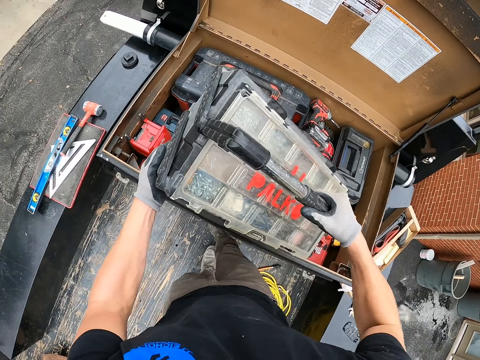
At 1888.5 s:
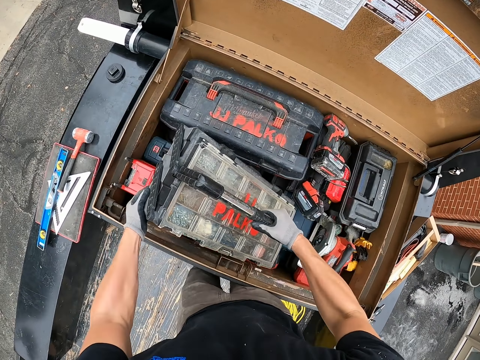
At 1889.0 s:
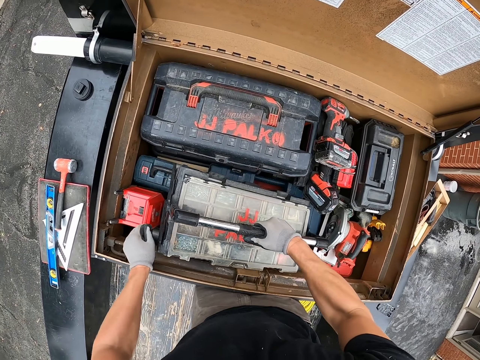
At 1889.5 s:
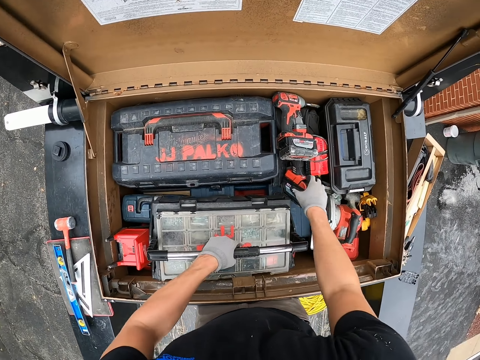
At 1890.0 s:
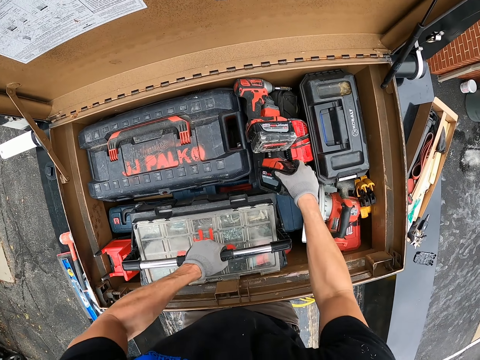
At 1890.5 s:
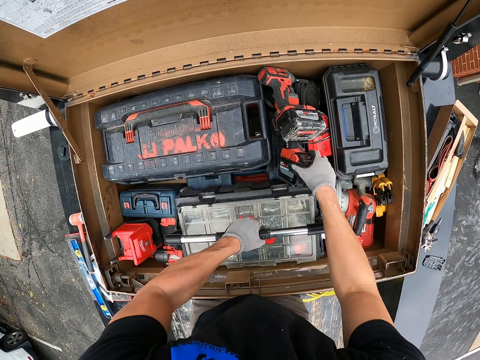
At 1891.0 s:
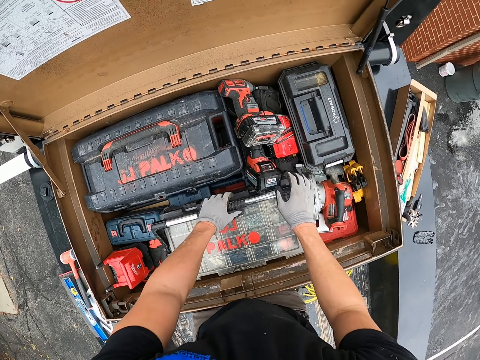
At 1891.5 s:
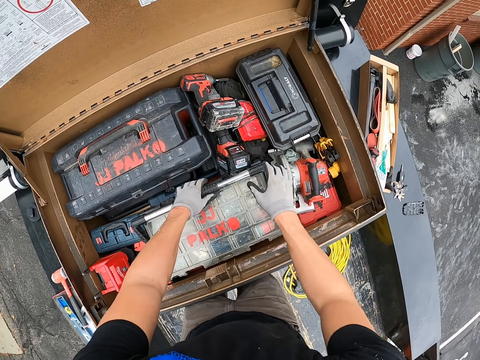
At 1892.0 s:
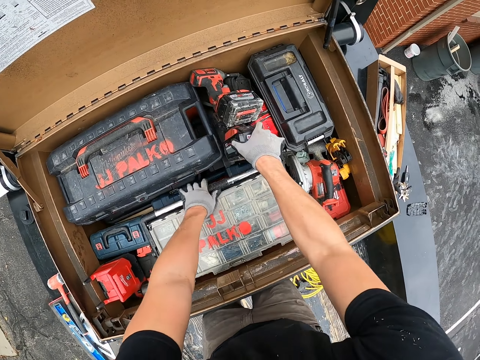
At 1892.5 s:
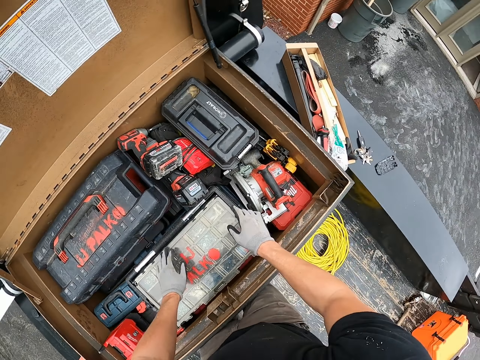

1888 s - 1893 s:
The camera wearer lifts the tool box. They put the tool box in the tool box organizer.
